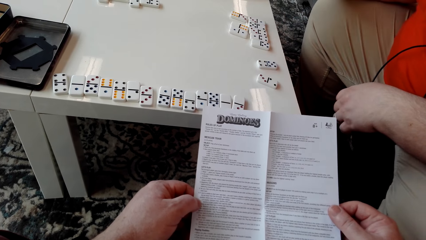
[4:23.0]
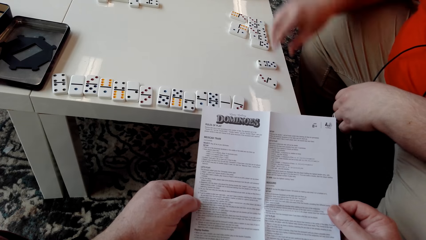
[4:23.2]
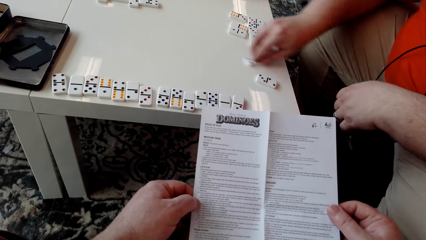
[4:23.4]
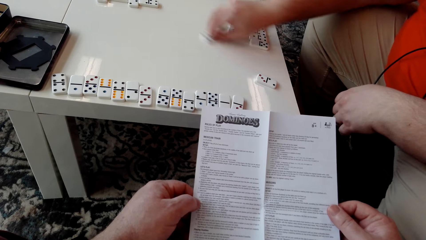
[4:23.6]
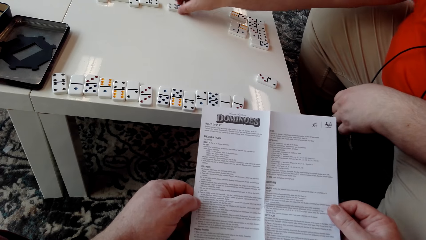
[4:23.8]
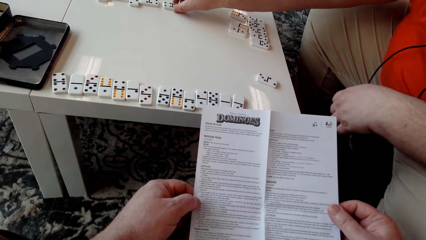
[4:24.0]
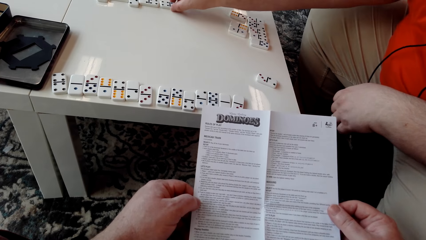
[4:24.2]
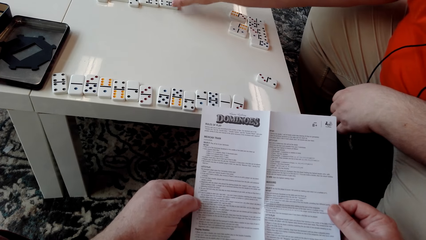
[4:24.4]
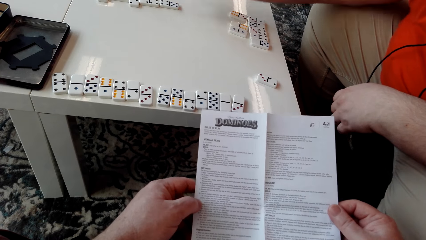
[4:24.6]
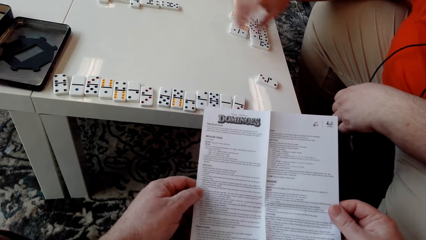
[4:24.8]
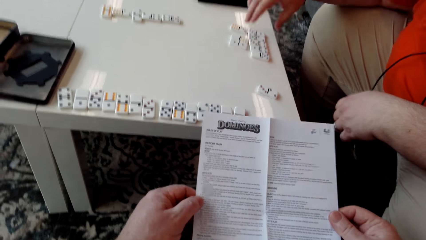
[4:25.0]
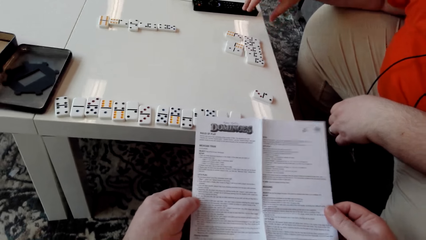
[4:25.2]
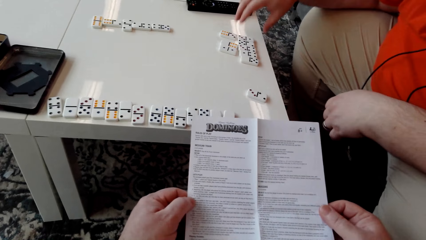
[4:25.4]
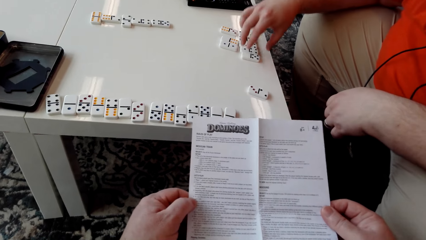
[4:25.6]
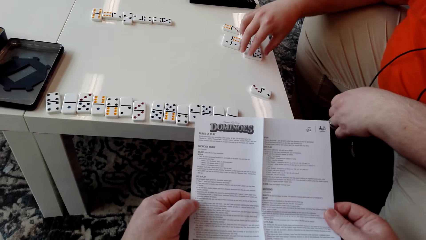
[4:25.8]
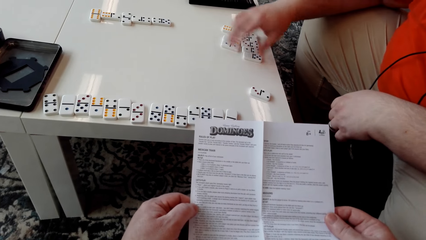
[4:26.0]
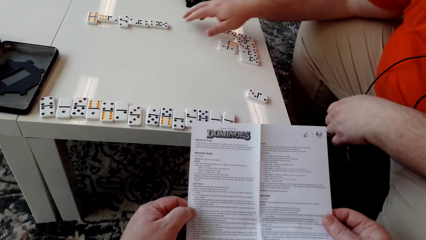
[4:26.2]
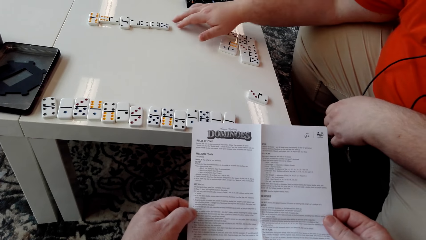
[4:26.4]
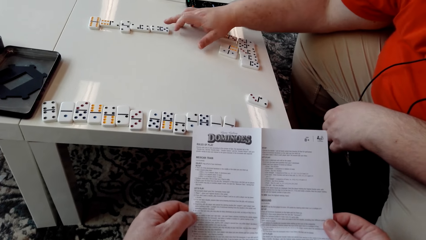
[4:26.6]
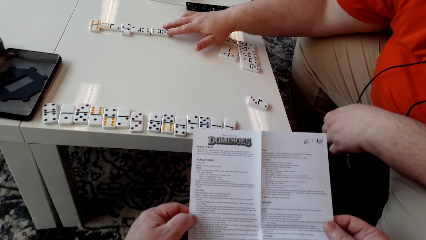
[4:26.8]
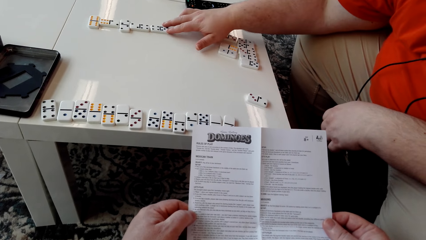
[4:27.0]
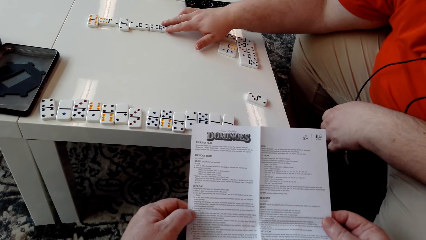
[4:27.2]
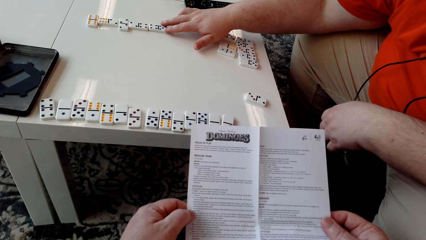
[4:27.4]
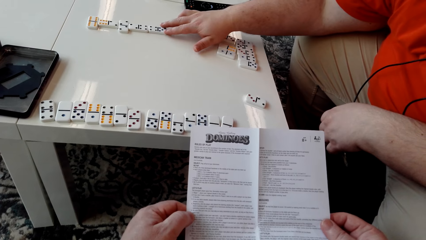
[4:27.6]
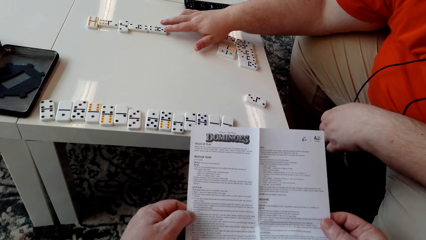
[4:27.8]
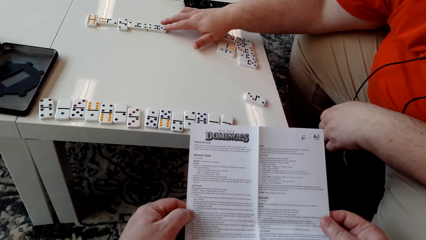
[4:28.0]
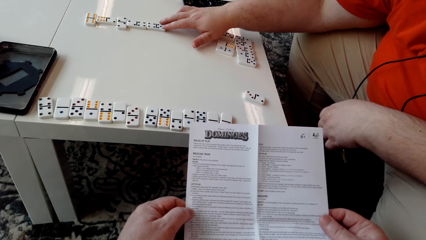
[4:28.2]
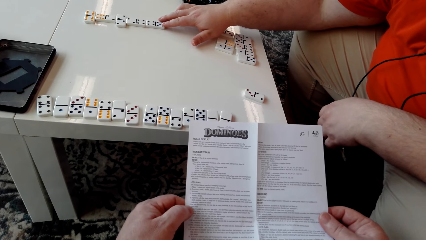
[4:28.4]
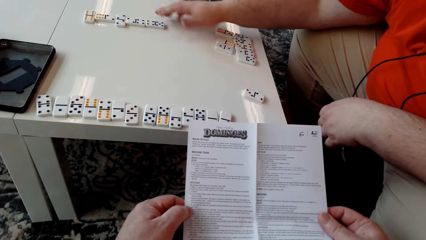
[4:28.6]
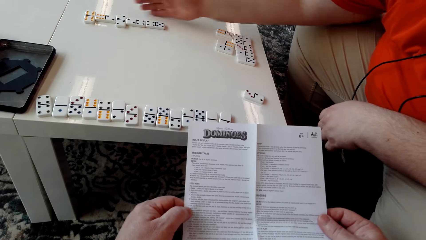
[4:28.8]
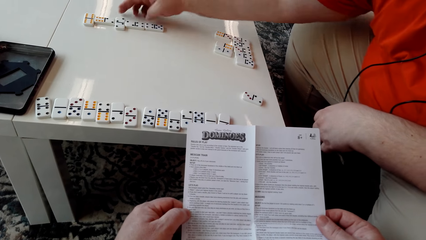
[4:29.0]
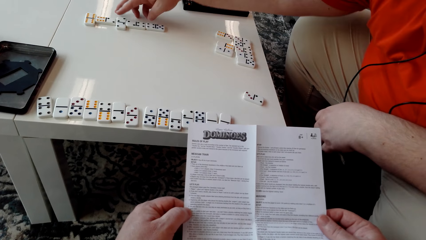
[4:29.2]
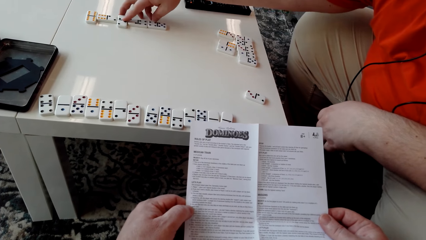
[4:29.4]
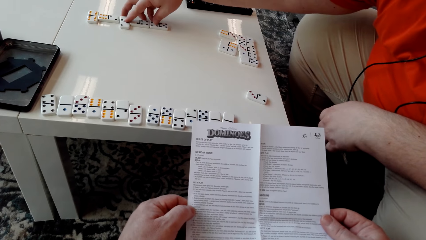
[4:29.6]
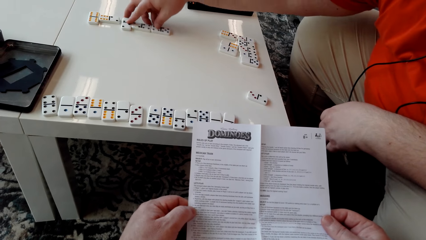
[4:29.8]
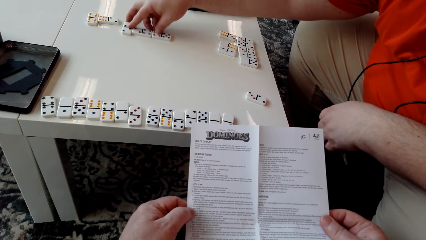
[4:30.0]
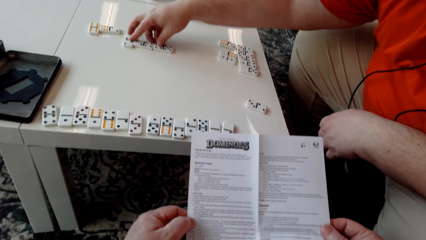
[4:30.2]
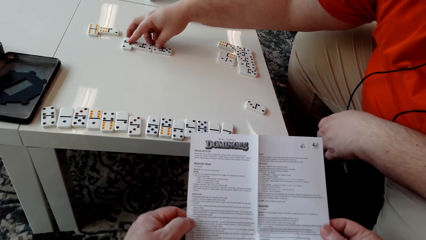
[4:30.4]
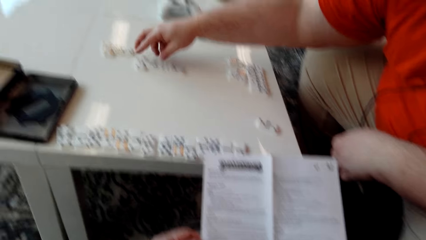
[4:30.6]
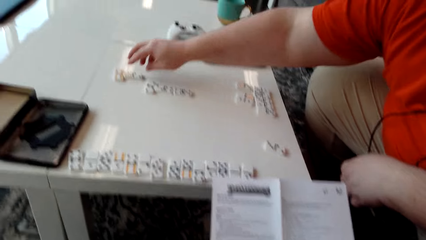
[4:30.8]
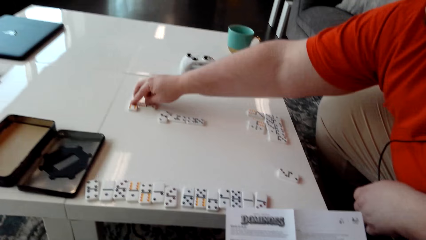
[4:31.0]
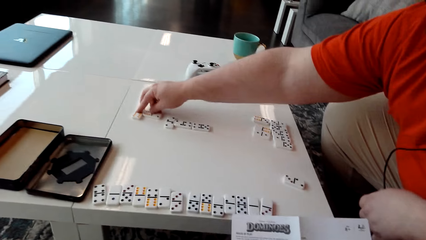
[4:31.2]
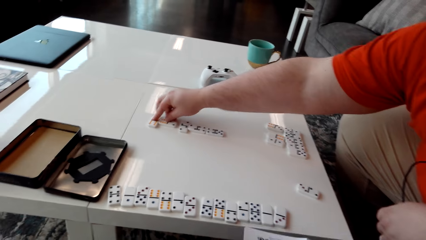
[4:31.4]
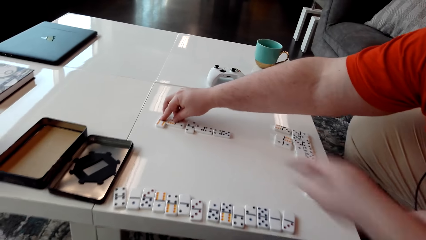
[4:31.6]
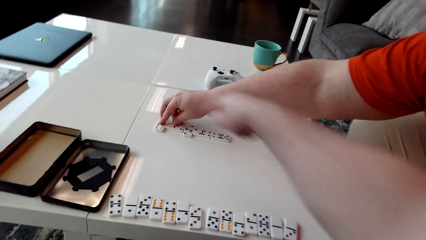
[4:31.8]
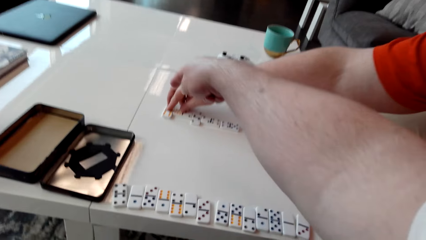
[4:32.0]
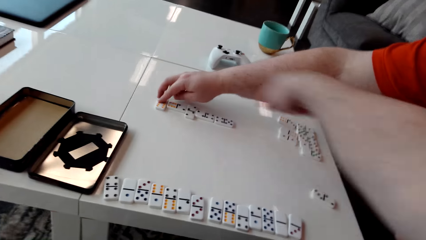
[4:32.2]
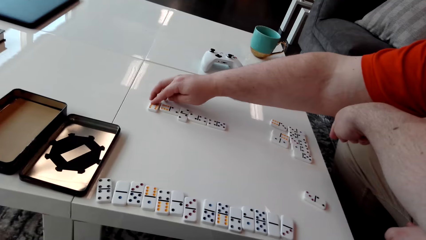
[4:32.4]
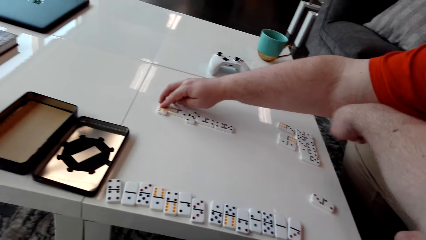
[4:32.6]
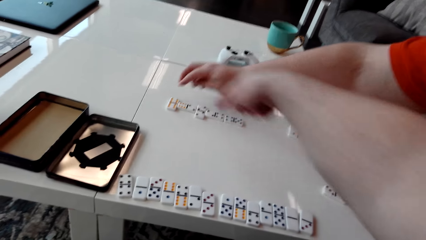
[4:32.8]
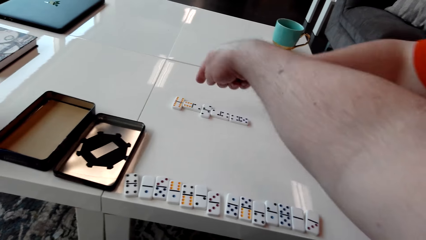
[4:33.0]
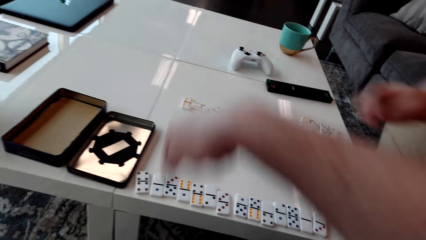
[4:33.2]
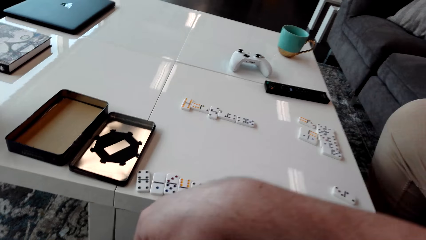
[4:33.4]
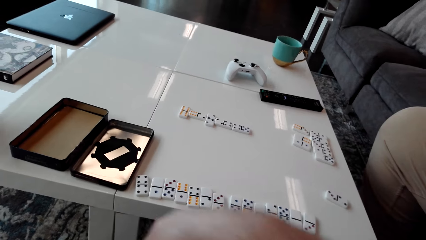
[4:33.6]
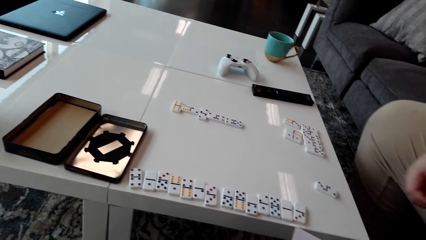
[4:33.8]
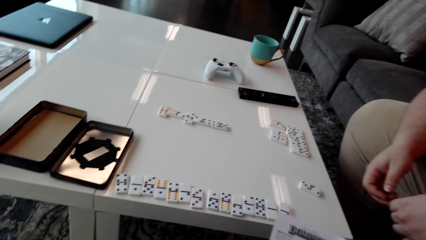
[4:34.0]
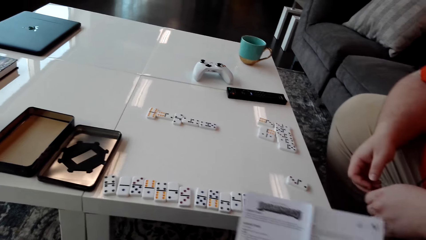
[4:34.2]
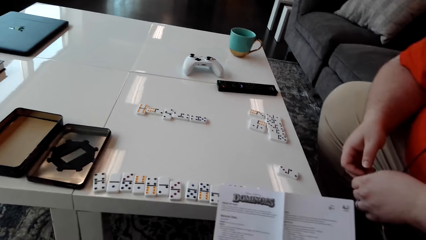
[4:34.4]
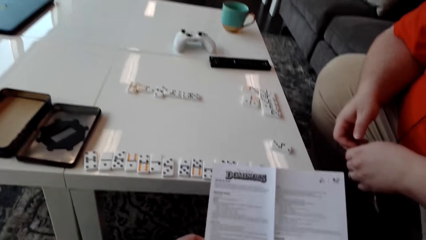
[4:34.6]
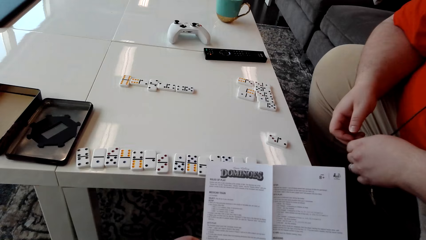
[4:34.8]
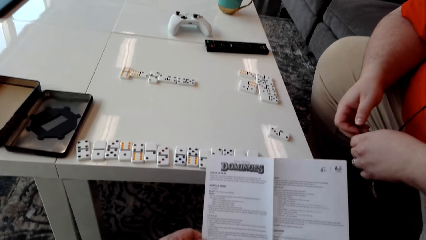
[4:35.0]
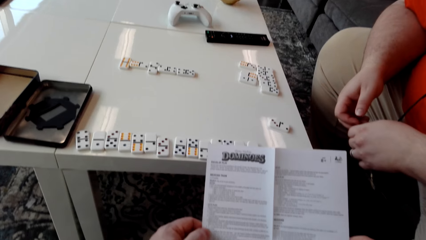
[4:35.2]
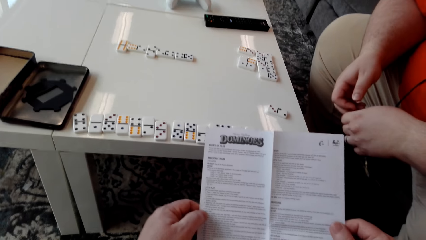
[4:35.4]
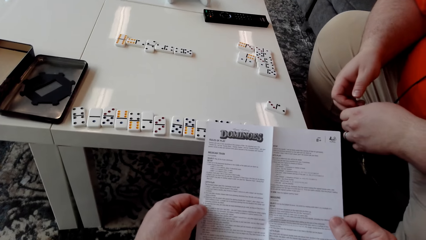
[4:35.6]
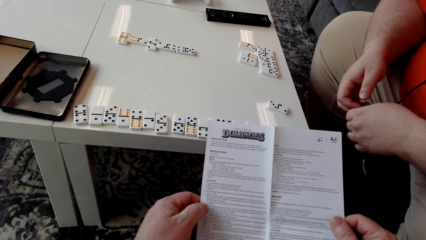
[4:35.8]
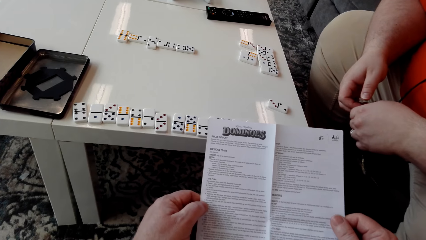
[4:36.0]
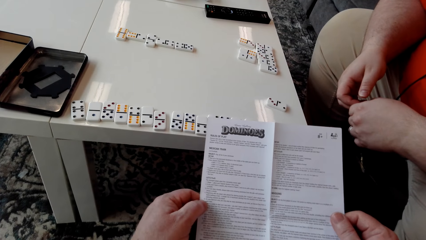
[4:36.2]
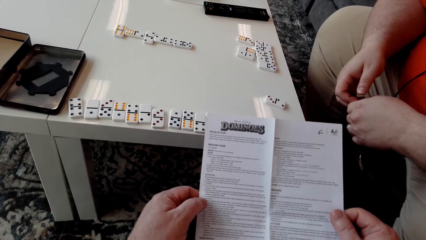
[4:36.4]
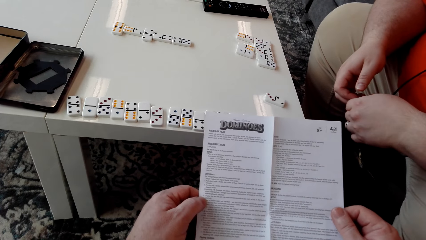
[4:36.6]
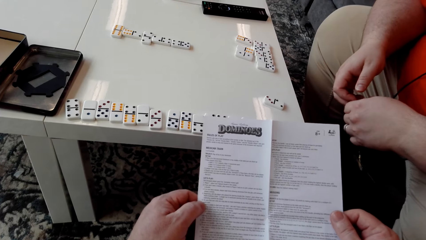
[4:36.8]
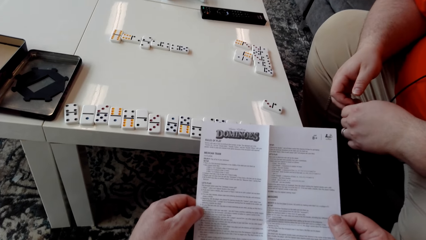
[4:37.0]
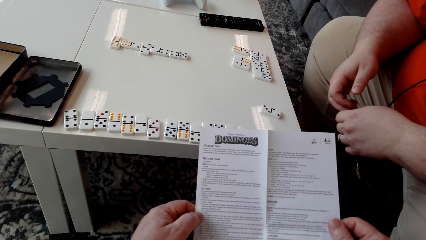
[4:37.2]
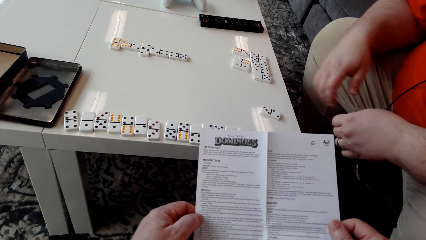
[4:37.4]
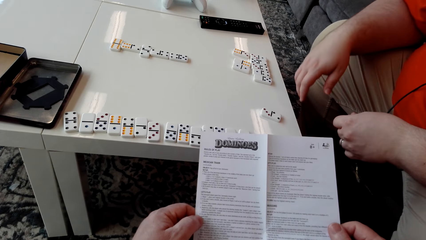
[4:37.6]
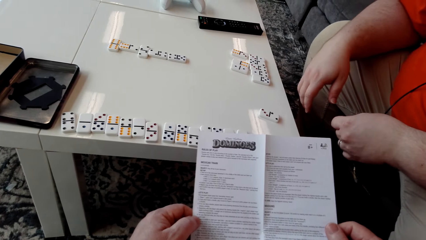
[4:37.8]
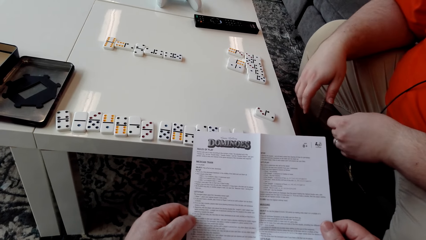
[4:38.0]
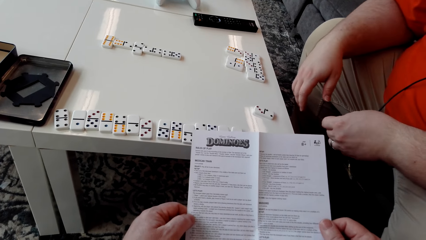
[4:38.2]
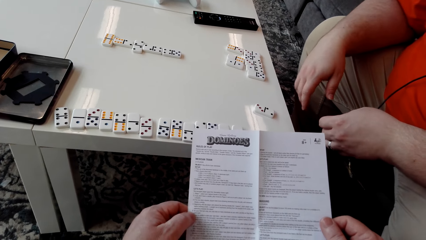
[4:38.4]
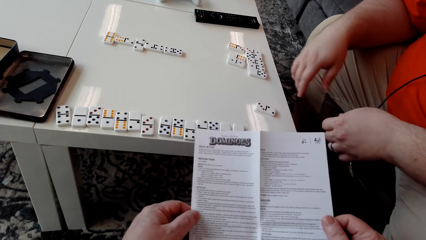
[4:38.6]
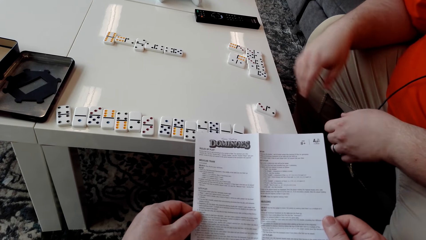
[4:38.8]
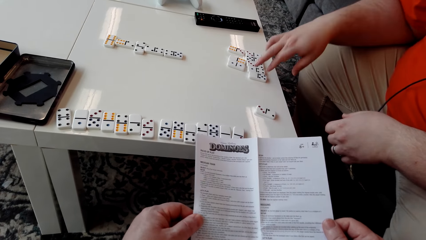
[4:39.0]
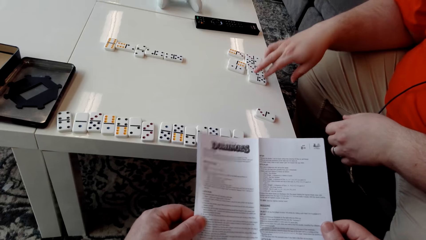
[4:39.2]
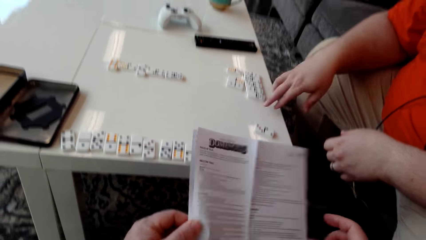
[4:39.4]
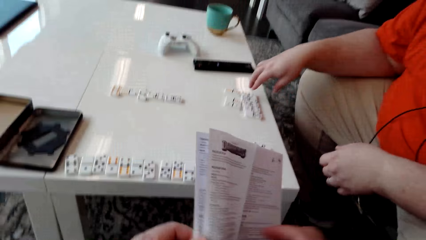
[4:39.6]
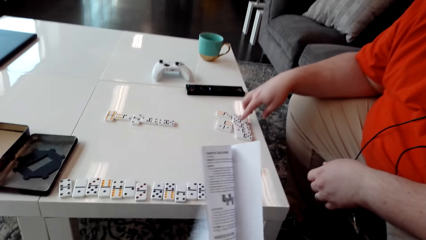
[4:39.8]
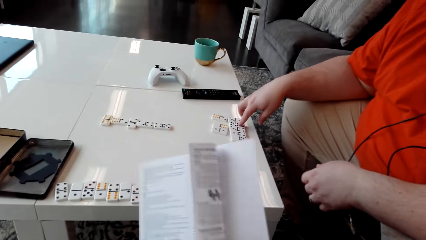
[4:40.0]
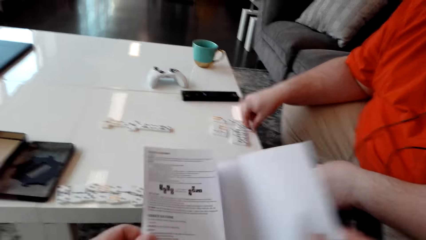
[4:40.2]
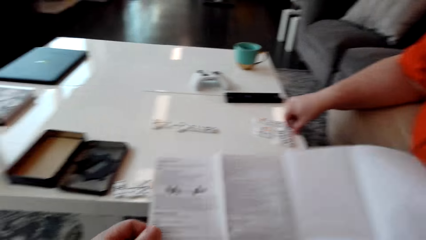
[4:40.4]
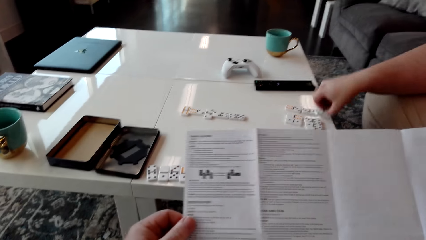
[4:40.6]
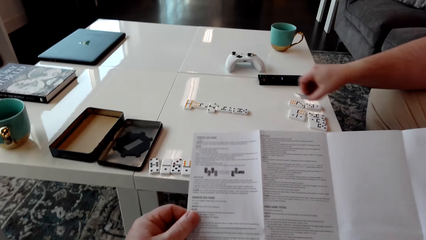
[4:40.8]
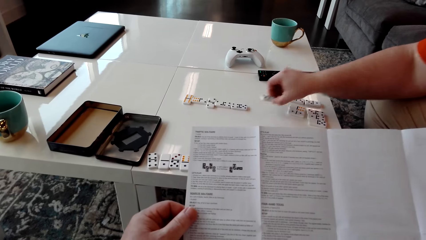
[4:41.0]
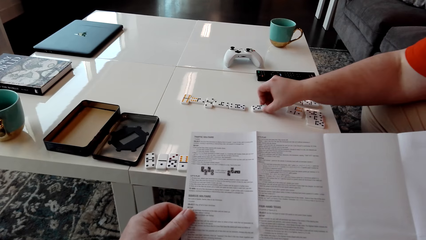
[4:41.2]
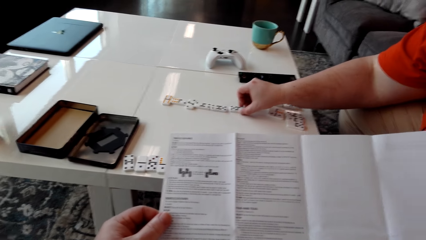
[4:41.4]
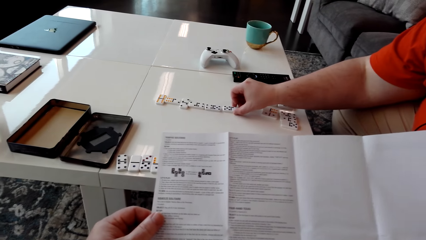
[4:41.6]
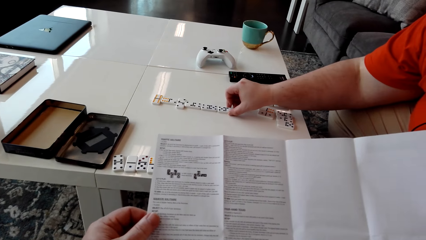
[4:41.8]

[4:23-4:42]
A man drags another domino tile. The man stares at the domino pieces on the table. He moves domino pieces on the table and drags domino tiles on the table. The camera wearer speaks with gestures. They point at the table. They read the booklet manual. The man points at domino pieces on the table. The camera wearer unfolds the booklet manual. The man picks up a domino piece. The camera wearer reads the booklet manual. The man places the domino piece on the table.
